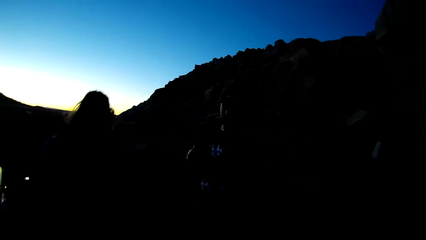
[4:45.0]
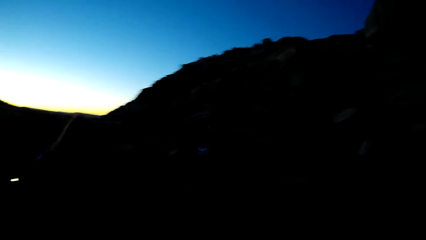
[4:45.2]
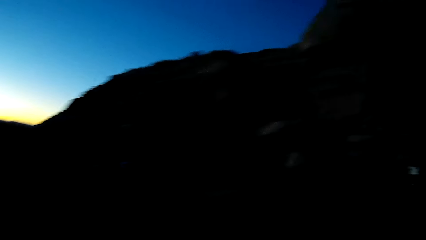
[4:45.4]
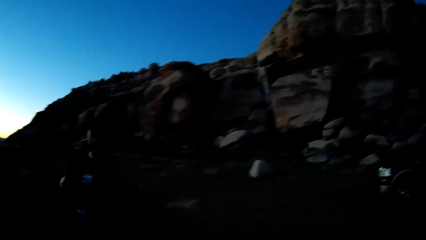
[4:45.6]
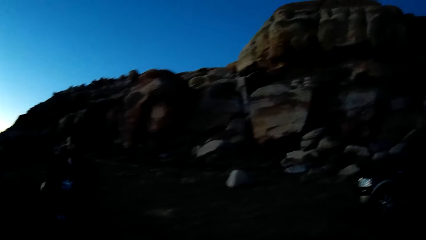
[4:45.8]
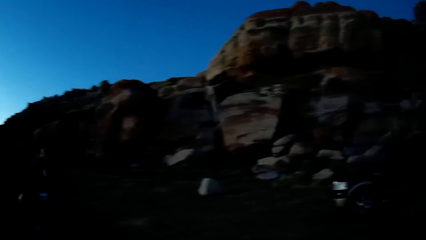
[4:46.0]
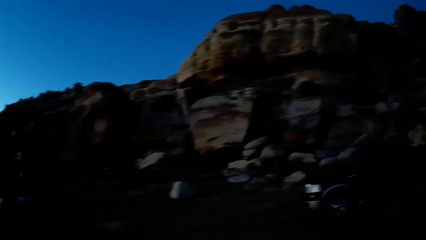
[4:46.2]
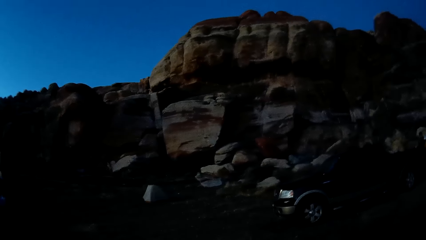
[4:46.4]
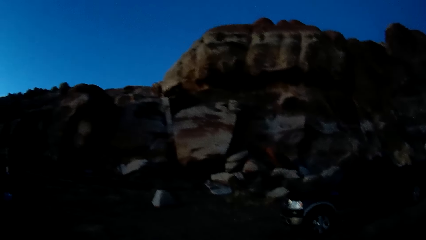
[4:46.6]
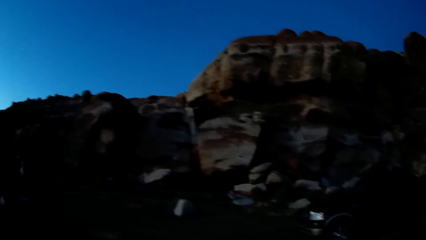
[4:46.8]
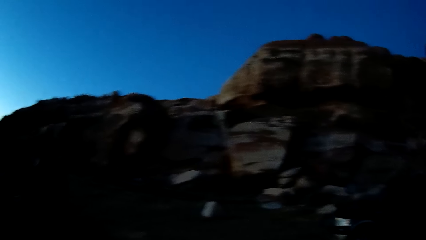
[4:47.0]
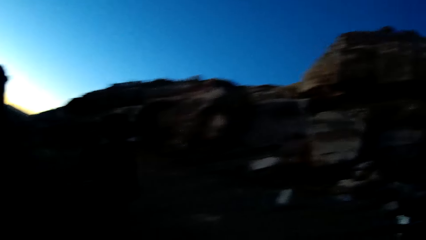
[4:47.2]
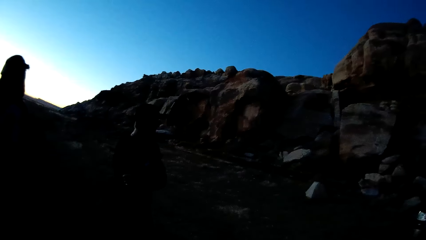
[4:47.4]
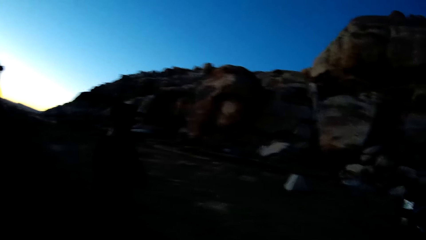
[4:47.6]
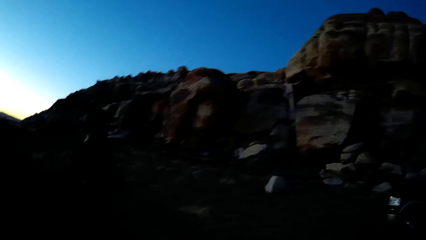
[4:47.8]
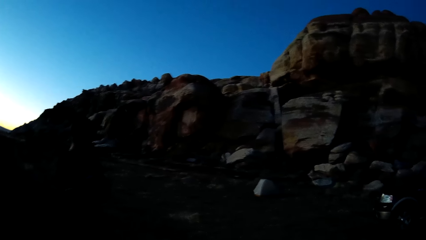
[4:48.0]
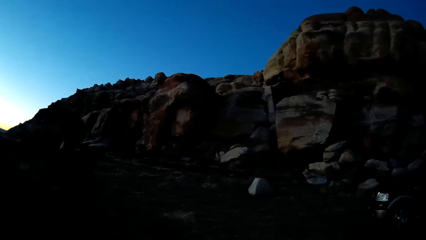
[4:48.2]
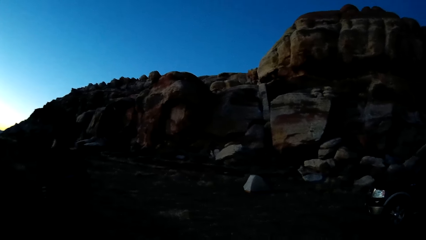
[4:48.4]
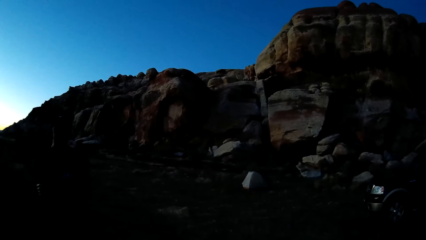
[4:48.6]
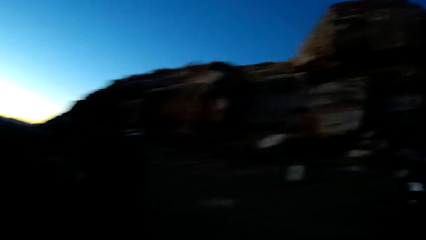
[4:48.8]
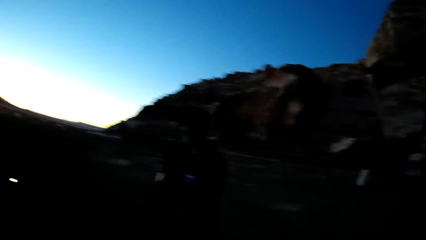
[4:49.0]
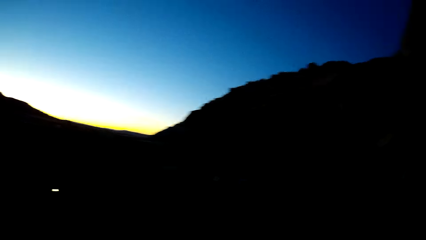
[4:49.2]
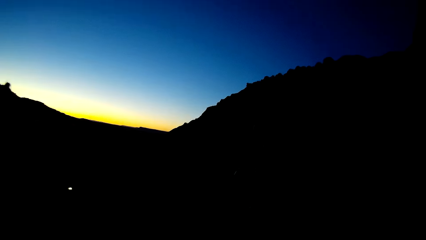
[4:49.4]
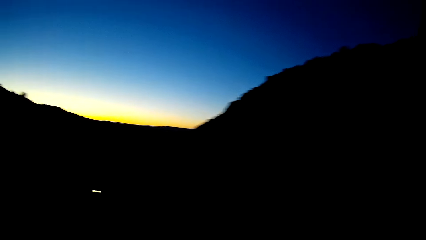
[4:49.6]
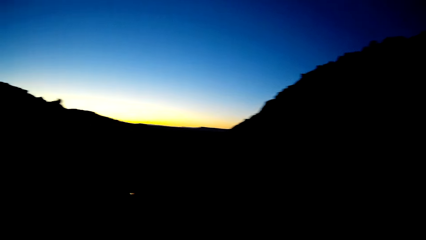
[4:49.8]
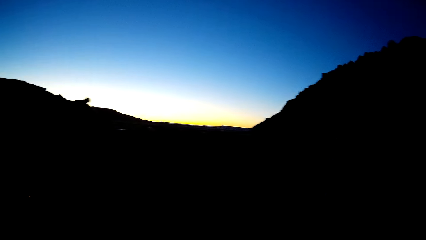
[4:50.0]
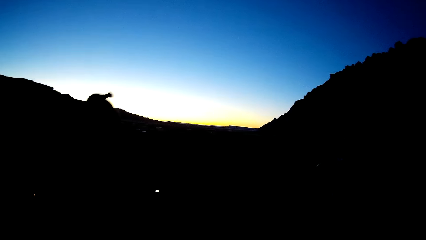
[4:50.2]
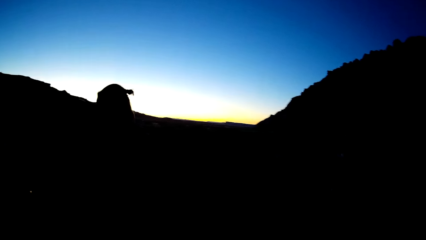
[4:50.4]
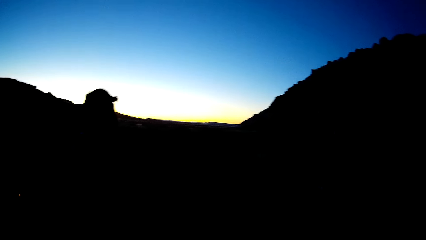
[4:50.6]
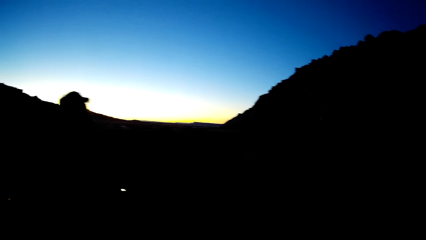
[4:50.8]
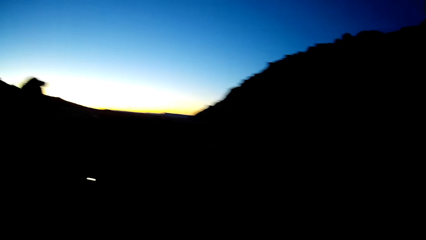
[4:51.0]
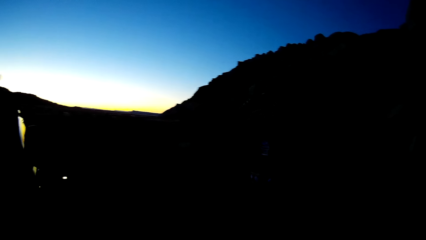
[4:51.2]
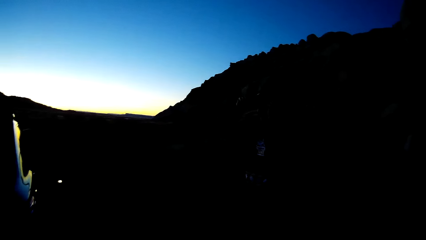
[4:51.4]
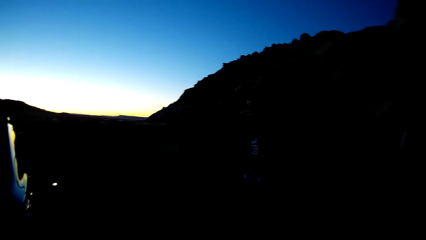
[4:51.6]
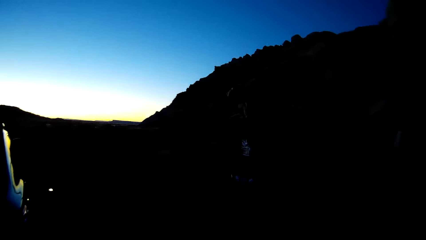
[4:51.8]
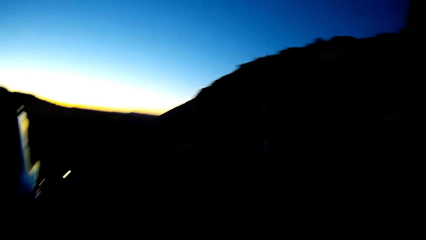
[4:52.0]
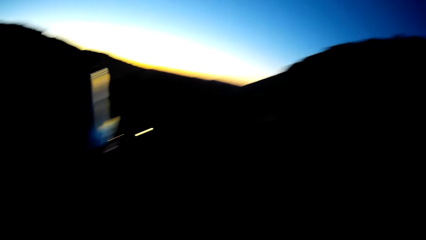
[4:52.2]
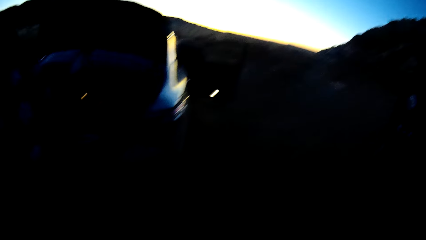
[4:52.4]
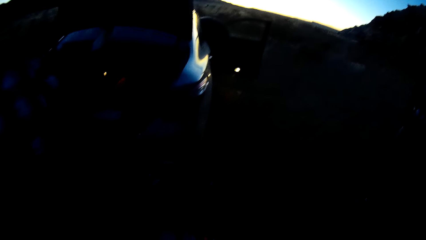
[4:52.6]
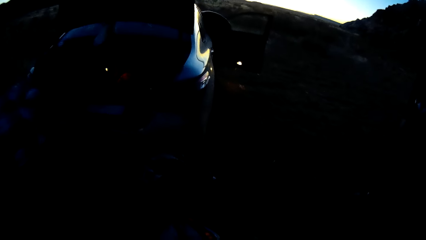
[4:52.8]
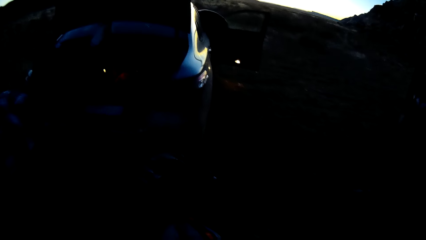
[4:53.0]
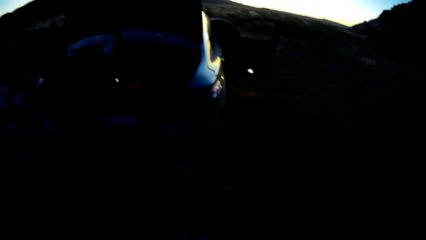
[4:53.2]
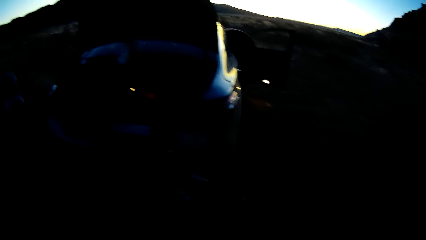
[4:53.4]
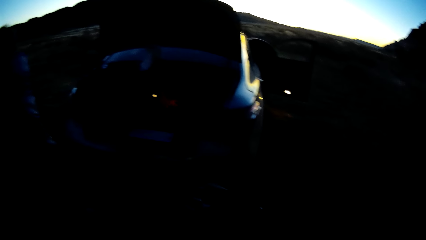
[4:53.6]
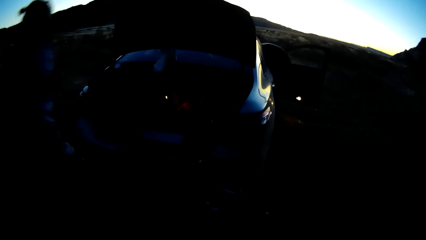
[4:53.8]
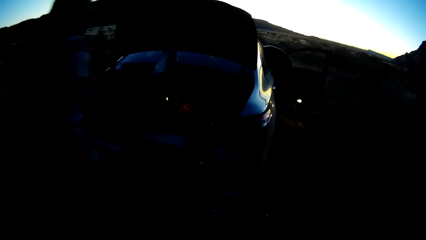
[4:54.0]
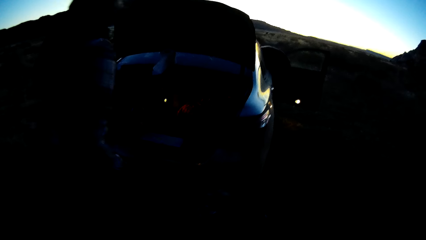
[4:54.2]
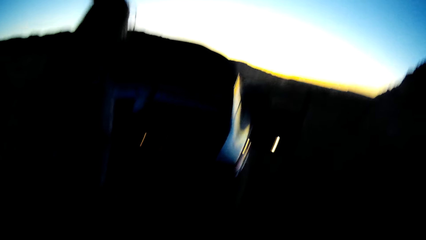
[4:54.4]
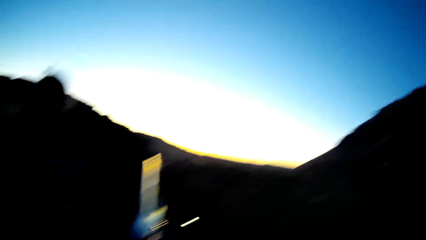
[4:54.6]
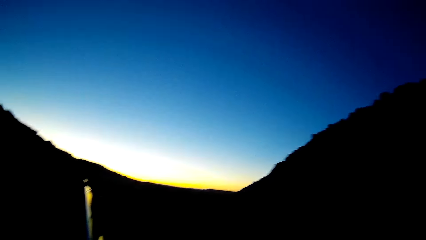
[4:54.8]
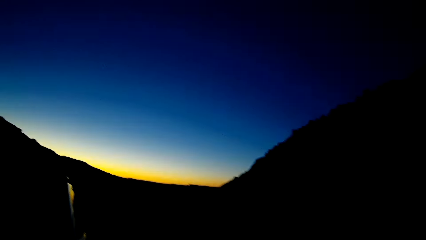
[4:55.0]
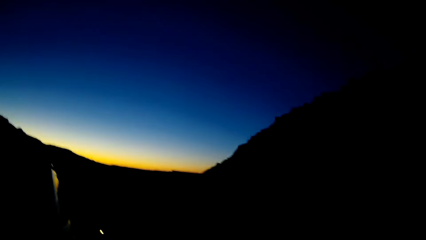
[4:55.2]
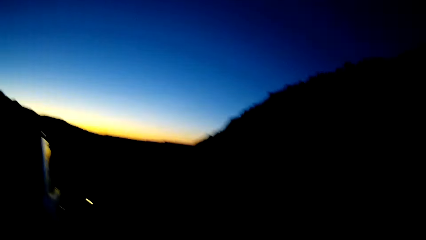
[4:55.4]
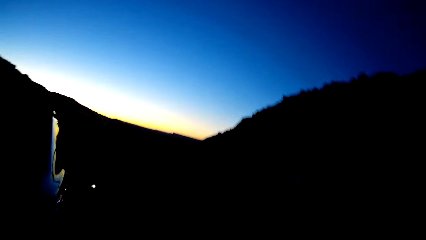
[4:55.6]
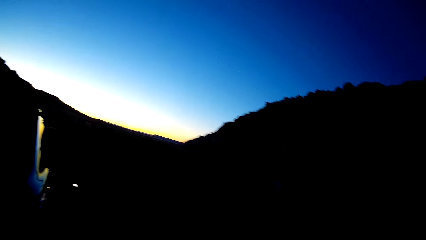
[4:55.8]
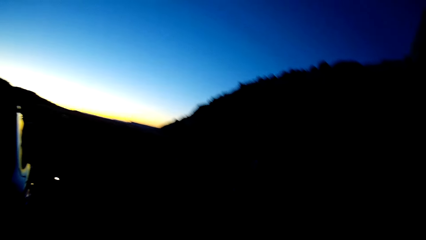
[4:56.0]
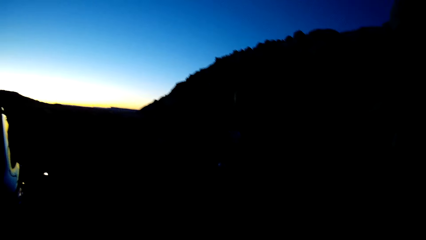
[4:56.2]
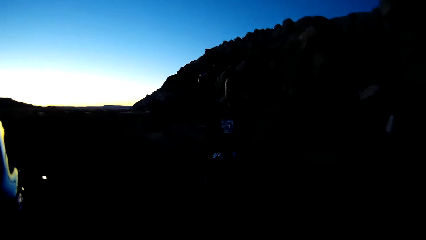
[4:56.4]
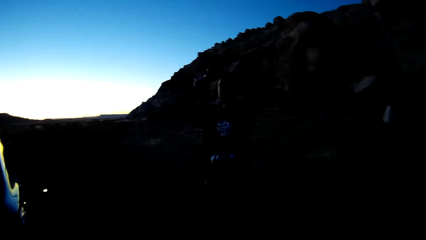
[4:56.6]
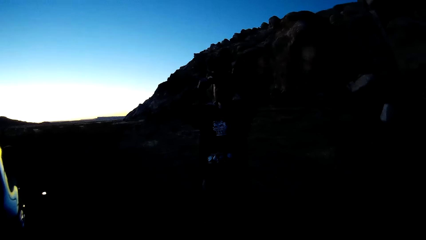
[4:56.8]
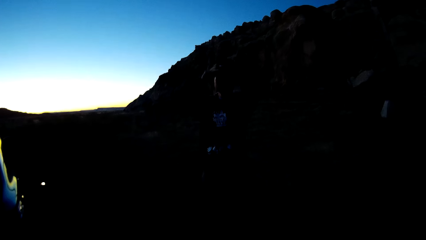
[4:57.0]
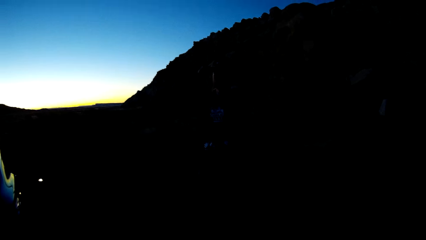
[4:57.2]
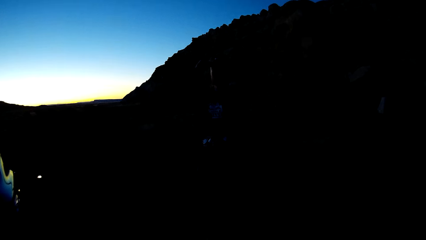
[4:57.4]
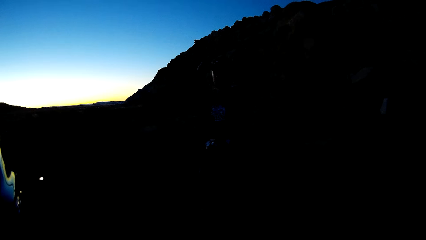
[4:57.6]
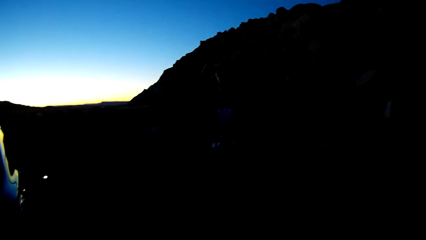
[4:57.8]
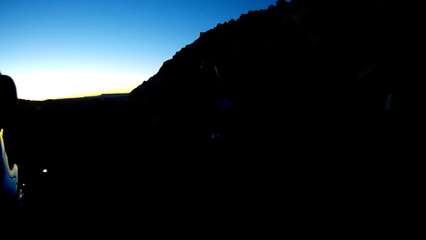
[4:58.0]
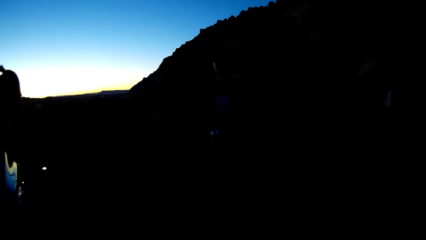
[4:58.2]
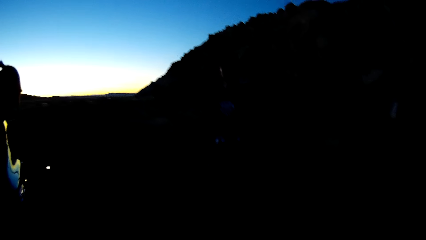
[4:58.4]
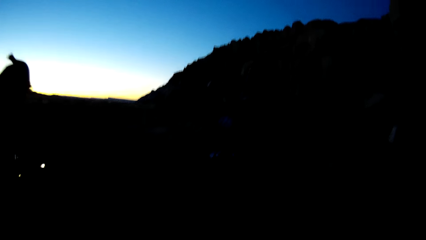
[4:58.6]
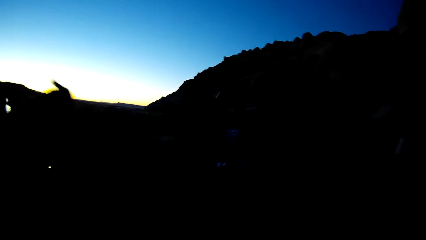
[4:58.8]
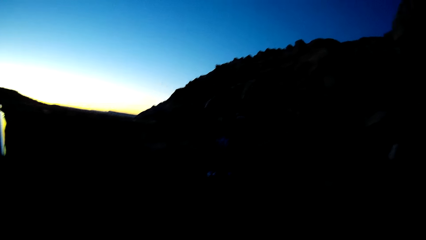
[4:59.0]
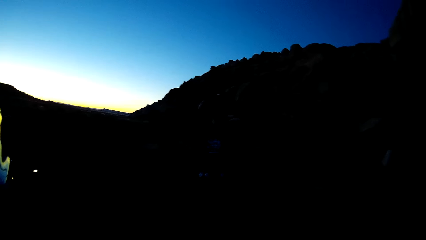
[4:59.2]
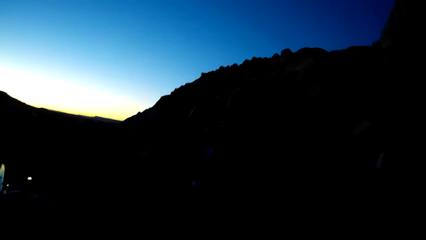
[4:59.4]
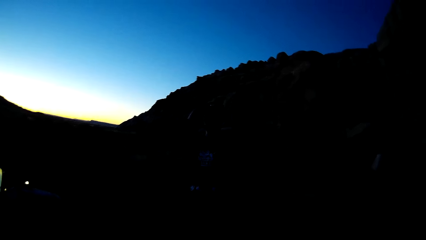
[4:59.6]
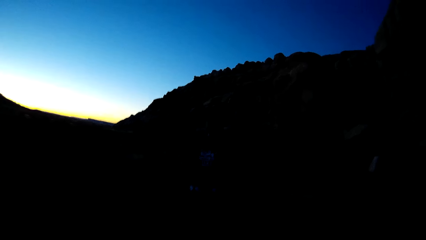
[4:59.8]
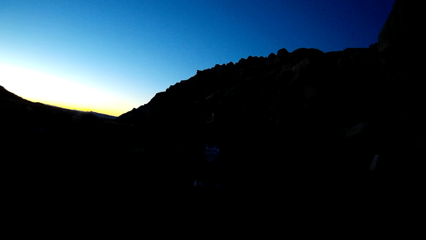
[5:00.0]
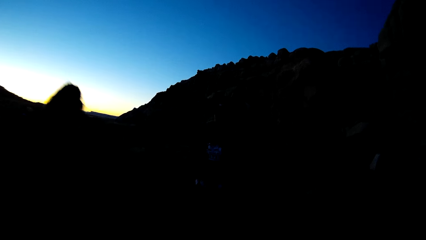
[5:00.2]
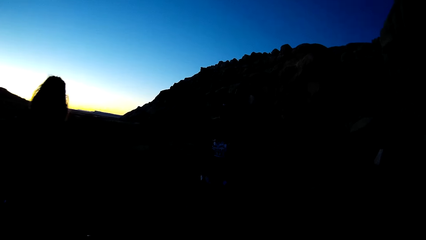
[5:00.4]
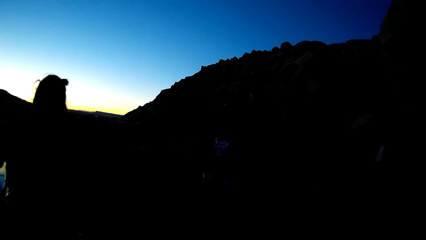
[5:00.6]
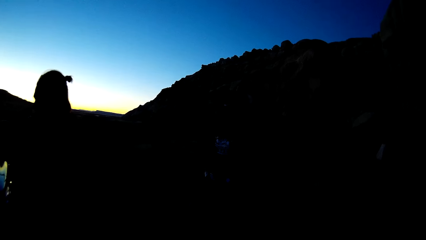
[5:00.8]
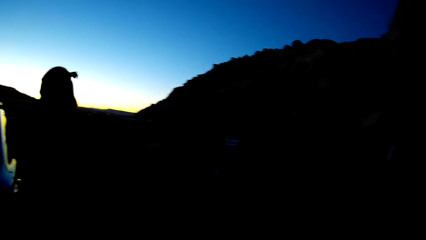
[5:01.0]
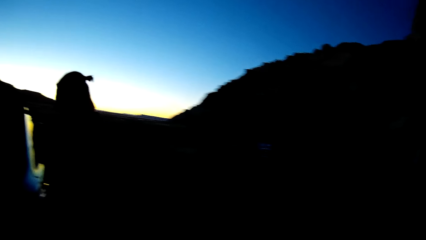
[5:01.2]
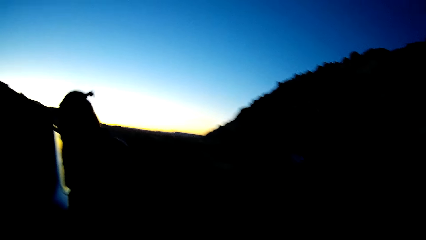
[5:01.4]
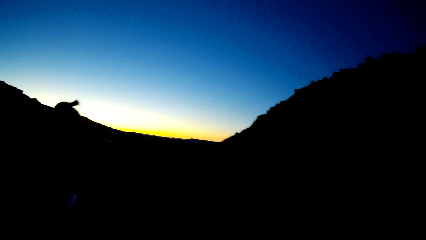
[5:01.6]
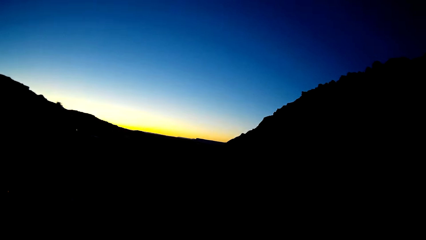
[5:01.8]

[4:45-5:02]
A man bends down. The camera wearer moves the head right. They move the head left. Another man turns the head right. The first man touches something. The camera wearer turns the head right. The first man bends on the ground, picks up something, stands upright and steps on the ground. The camera wearer moves the head right. The other man holds a helmet camera. The first man bends on the ground, picks up something, stands upright and moves the body.
